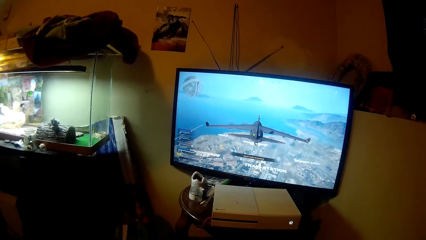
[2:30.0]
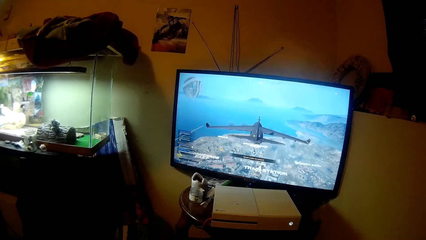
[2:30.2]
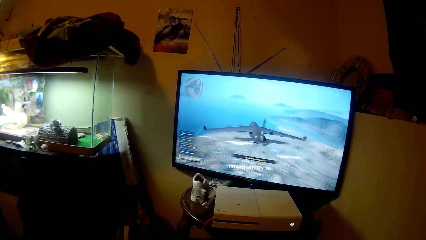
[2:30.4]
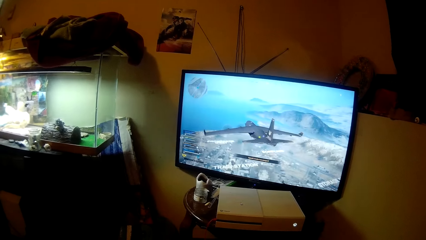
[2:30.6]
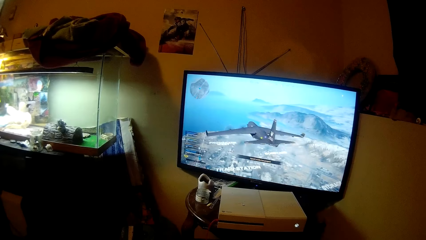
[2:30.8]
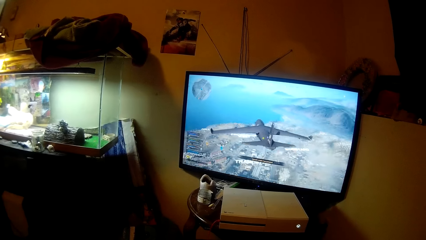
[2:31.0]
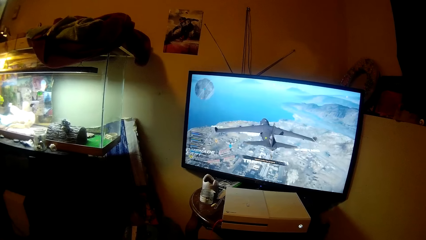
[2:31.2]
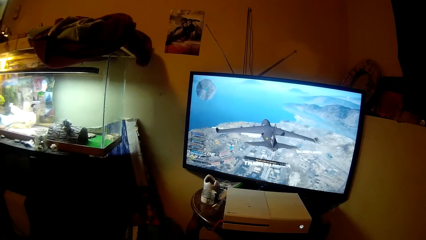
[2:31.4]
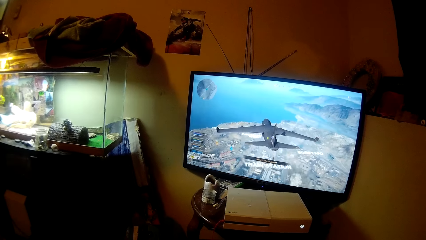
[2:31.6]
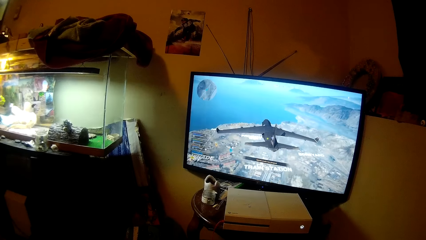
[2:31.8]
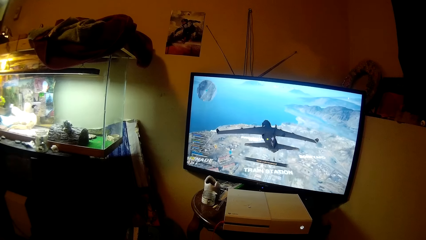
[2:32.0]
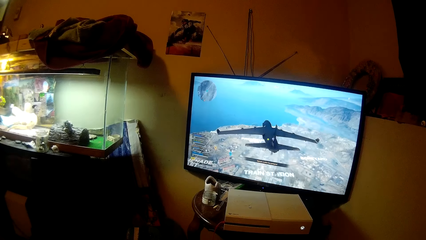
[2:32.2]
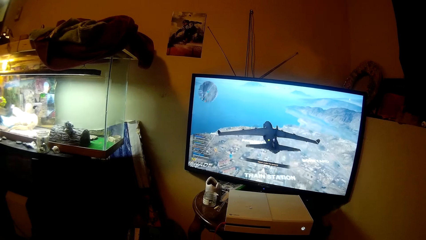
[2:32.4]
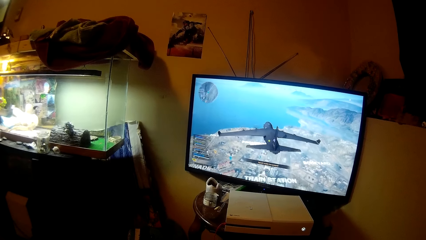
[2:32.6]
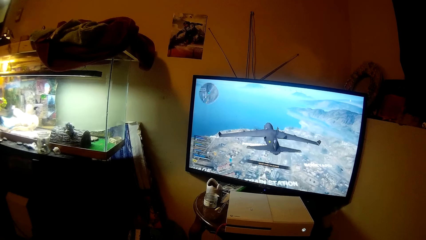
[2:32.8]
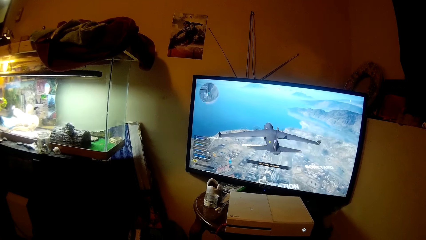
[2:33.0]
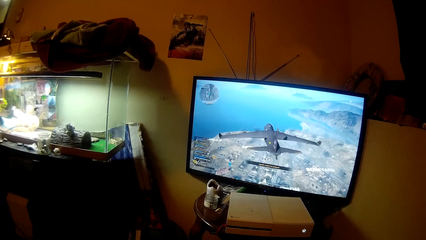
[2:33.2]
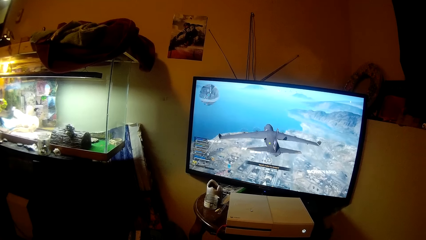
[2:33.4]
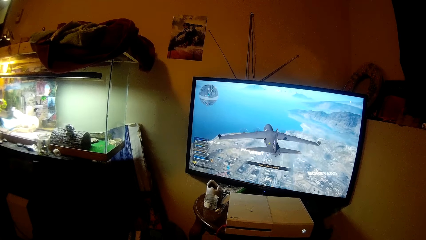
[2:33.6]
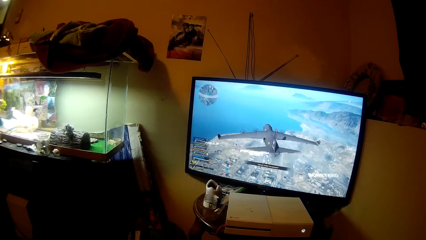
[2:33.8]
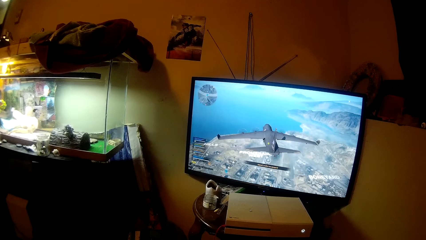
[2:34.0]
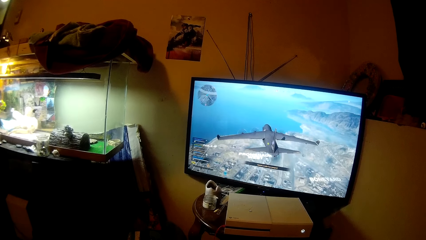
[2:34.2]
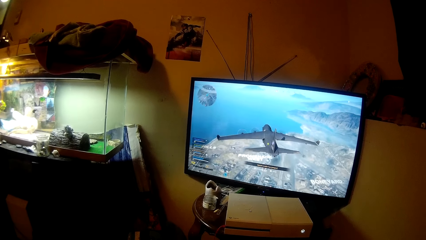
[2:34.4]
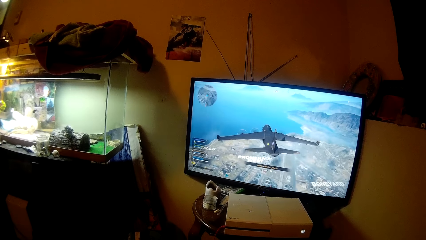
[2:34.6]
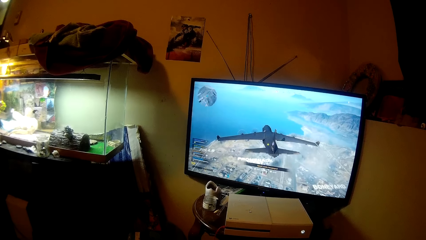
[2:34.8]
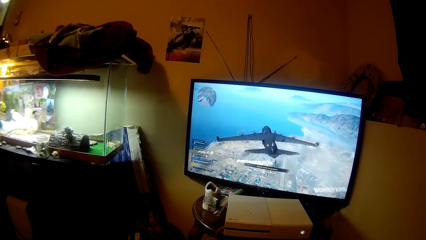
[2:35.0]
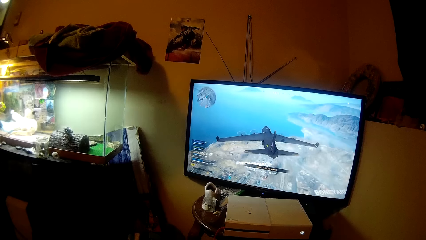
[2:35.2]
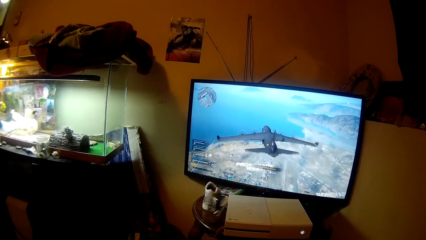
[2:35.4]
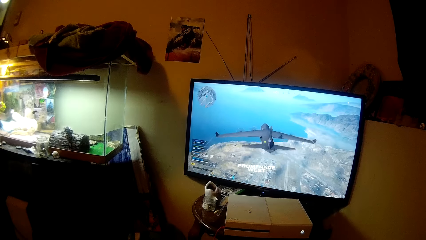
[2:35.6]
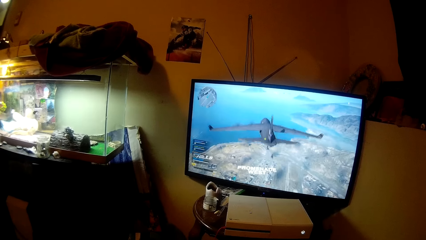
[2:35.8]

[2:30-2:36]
The camera wearer watches the television.

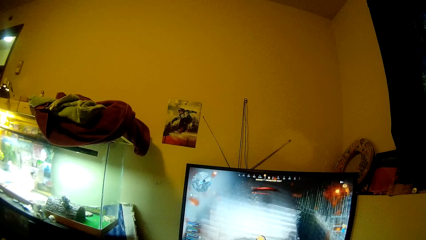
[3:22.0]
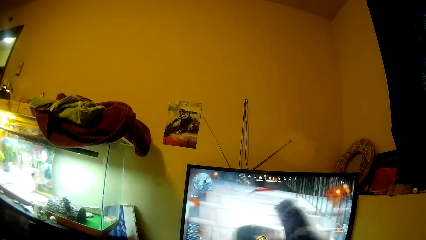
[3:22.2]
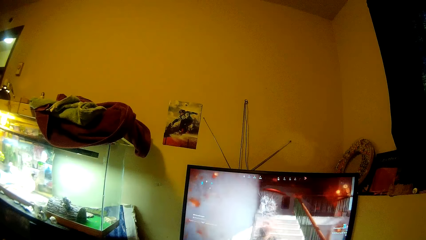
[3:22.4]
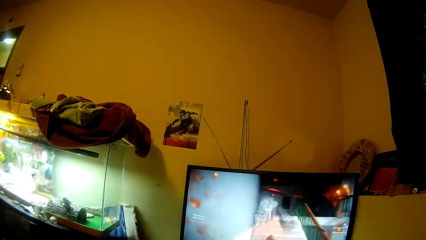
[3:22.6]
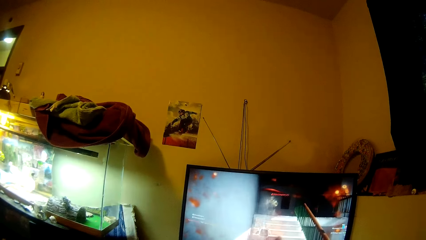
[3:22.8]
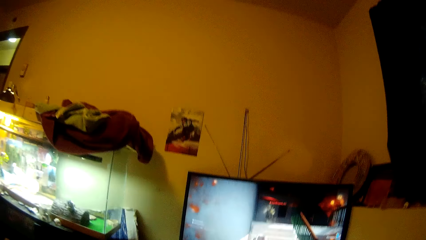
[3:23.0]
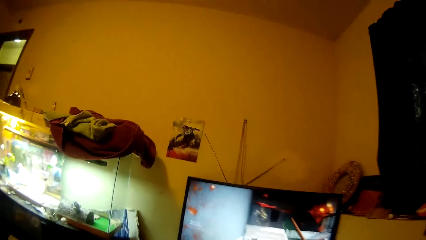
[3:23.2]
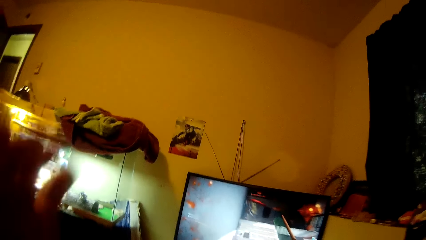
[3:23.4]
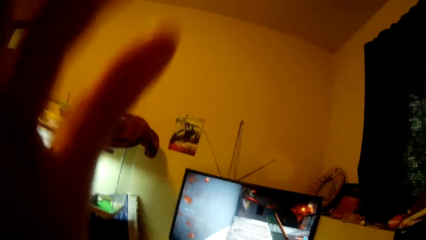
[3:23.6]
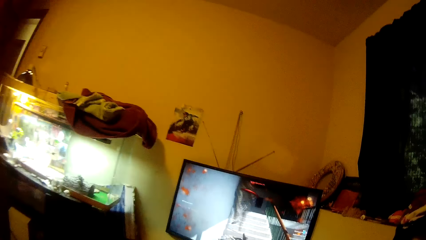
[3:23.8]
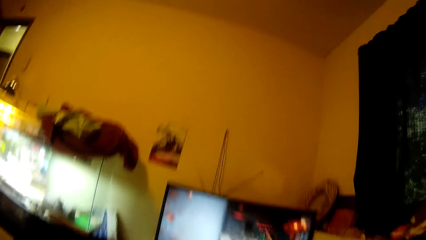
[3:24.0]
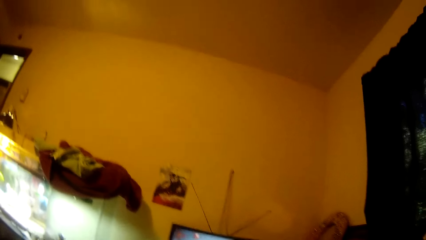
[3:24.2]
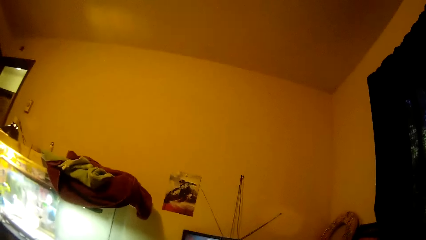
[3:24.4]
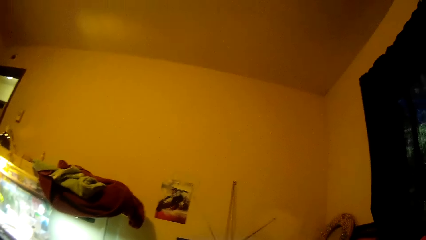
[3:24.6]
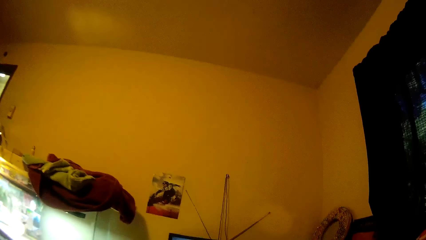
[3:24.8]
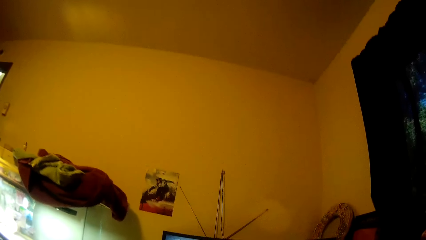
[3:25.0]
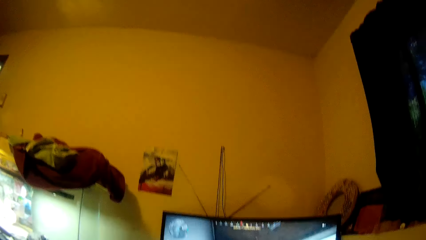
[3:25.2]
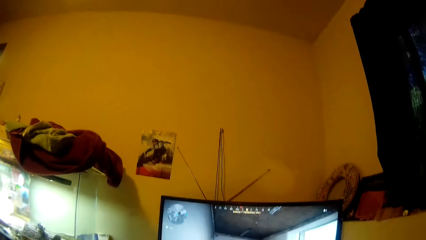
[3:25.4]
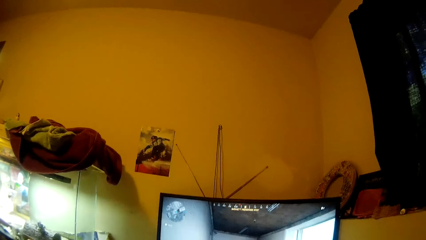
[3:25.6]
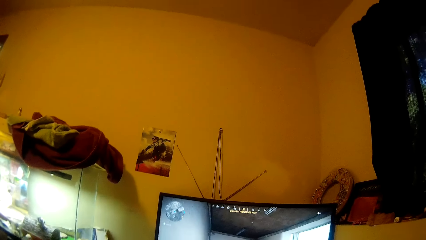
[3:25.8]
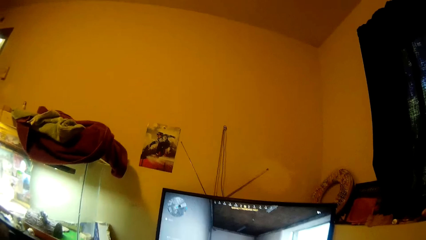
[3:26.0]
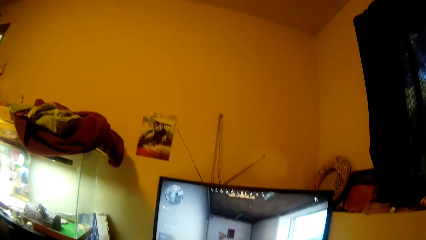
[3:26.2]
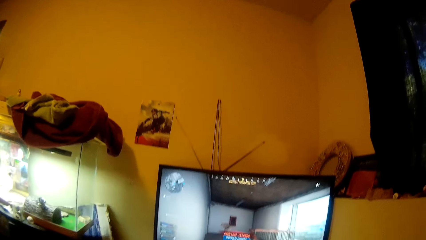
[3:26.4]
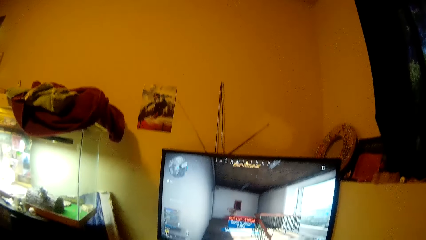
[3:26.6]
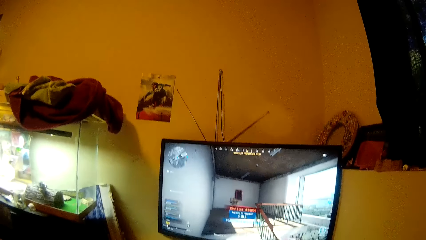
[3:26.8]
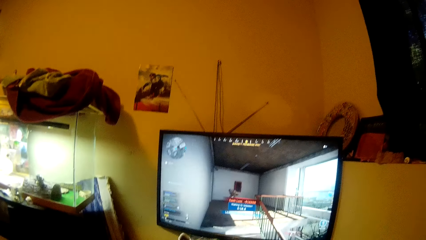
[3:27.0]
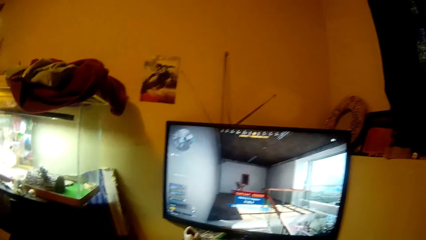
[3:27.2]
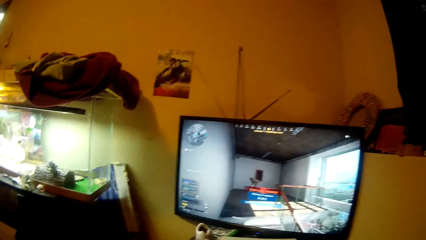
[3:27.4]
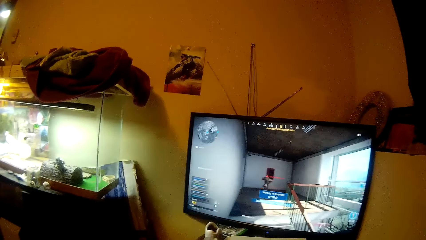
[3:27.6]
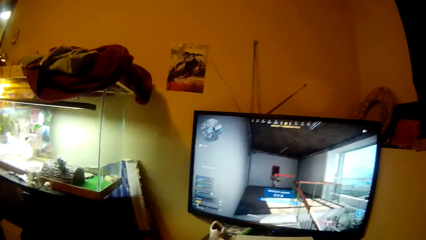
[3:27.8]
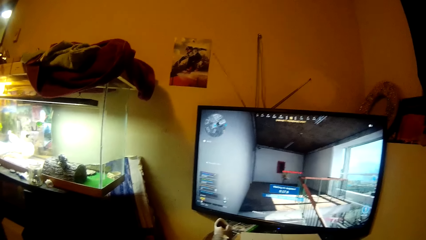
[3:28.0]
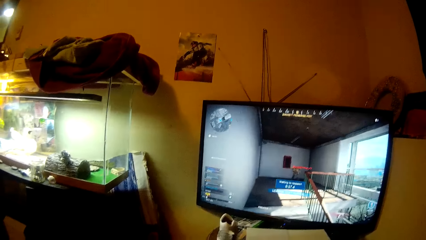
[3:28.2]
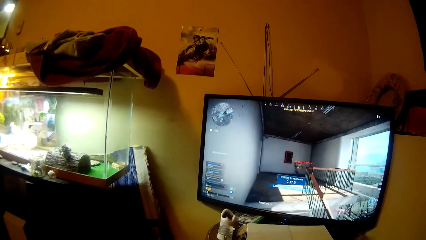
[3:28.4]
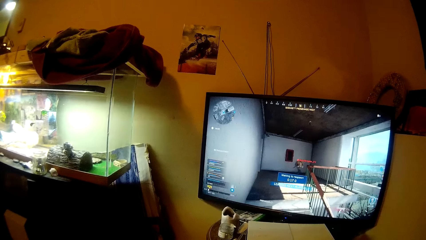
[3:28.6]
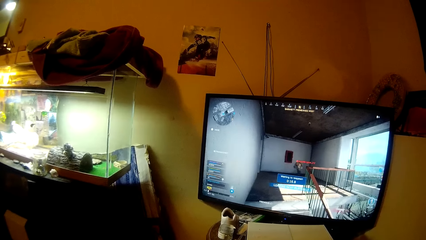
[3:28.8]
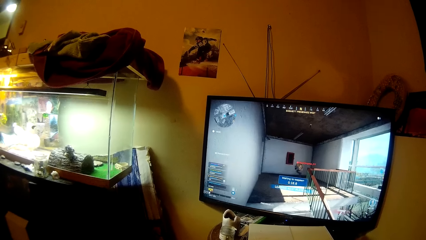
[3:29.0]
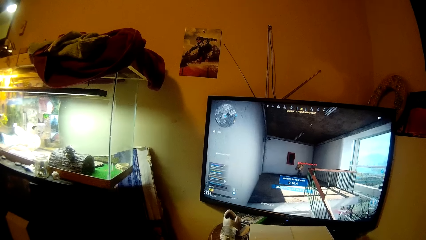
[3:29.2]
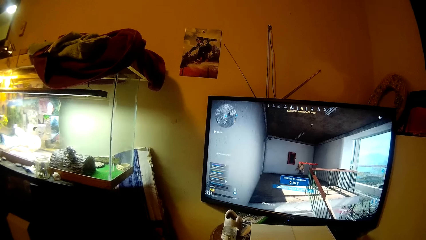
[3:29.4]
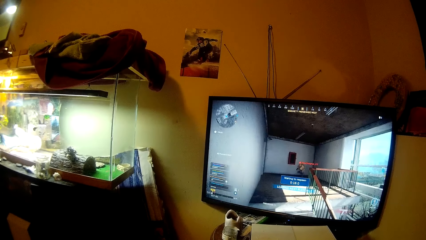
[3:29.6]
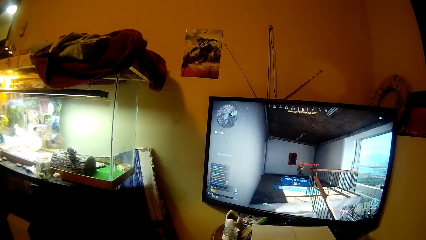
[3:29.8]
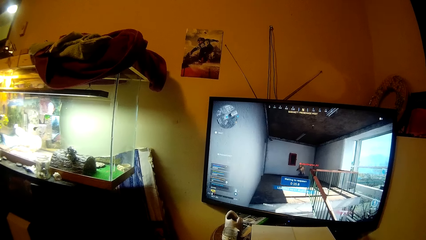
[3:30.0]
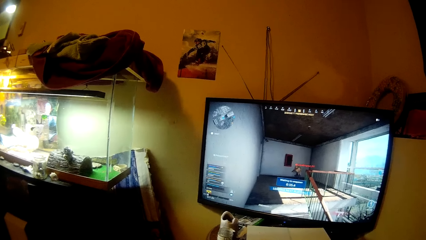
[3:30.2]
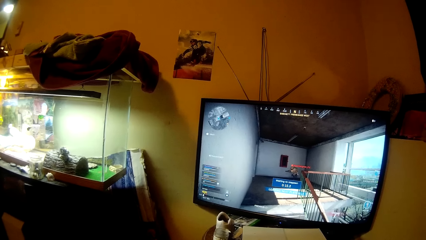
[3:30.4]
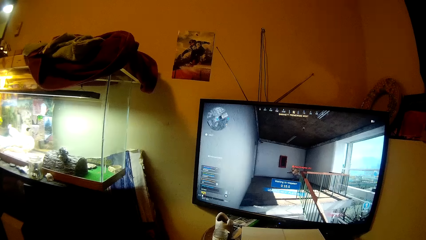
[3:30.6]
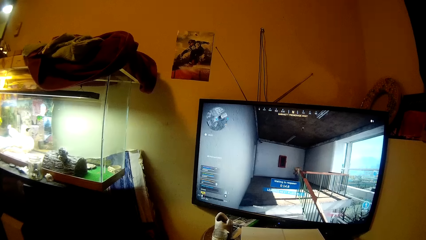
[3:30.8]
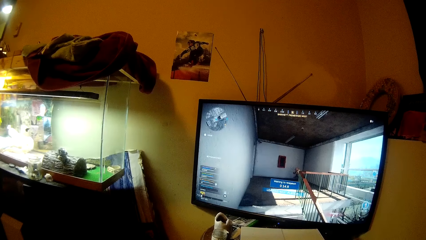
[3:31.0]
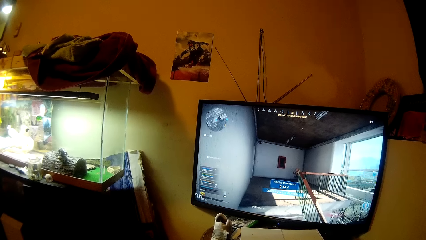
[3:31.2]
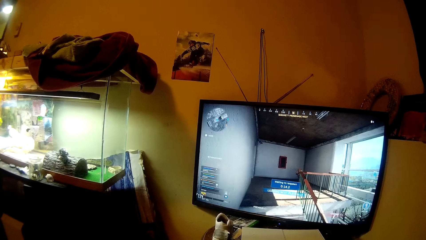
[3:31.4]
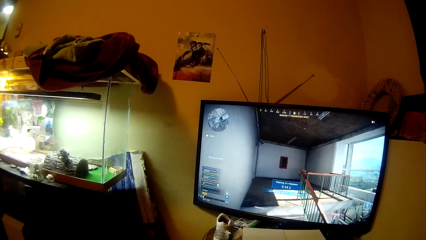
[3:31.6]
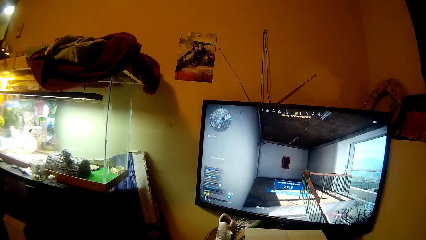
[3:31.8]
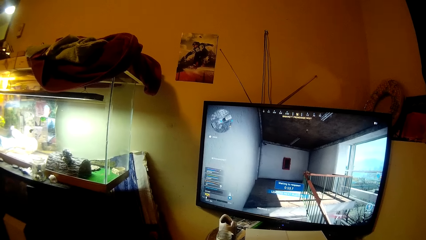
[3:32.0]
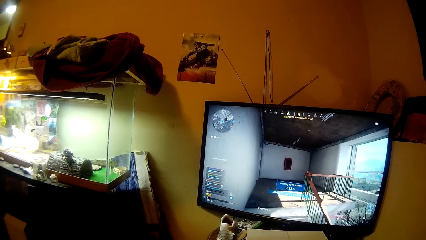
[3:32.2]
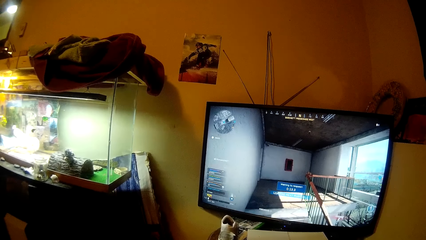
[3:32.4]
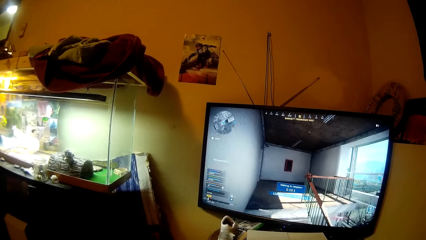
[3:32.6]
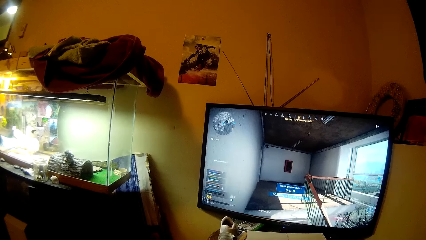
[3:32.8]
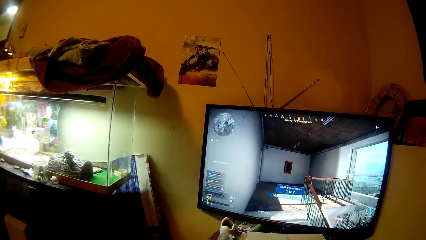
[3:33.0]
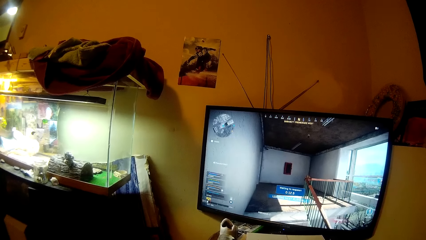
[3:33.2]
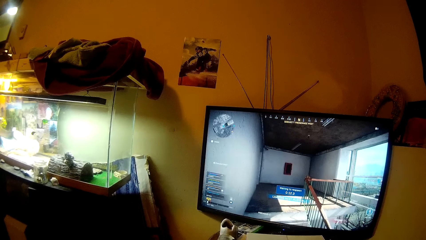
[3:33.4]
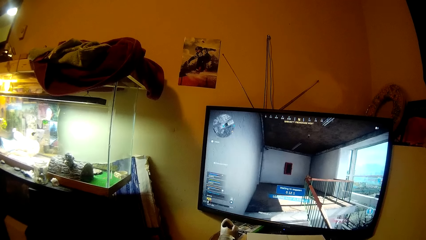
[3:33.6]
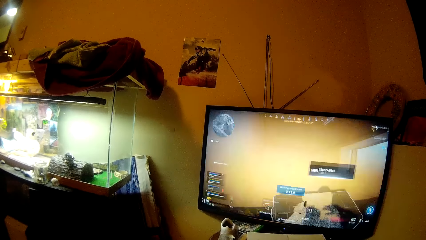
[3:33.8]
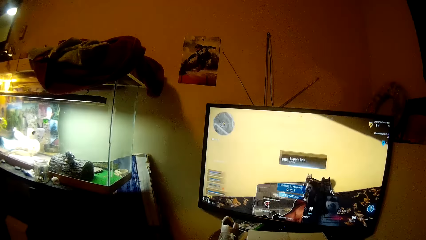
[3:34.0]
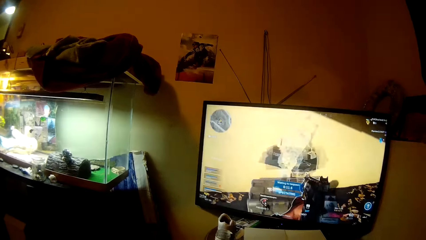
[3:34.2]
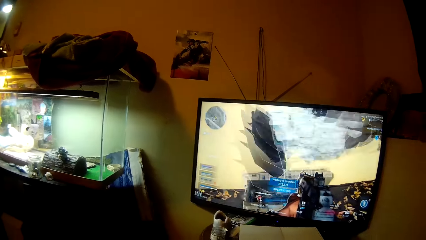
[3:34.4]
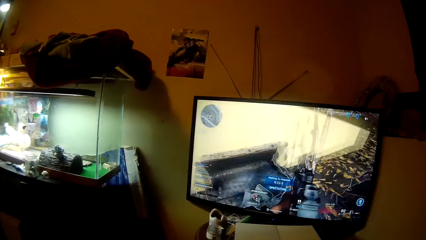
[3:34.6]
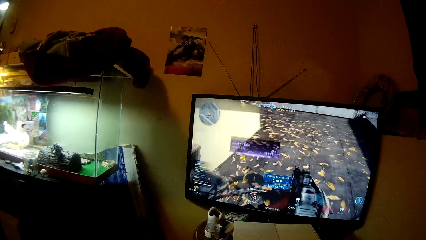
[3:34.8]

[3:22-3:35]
The camera wearer touches her face with her left hand. She lifts her hand. She looks in the room. She watches the television.
